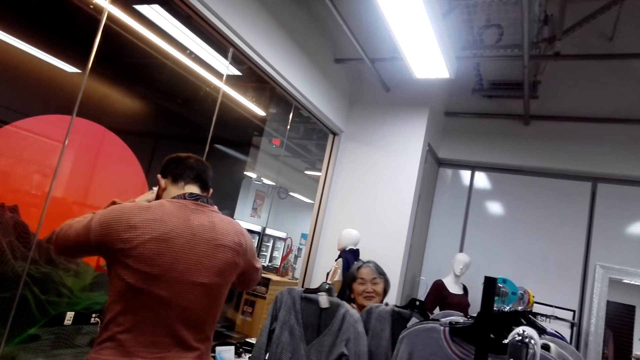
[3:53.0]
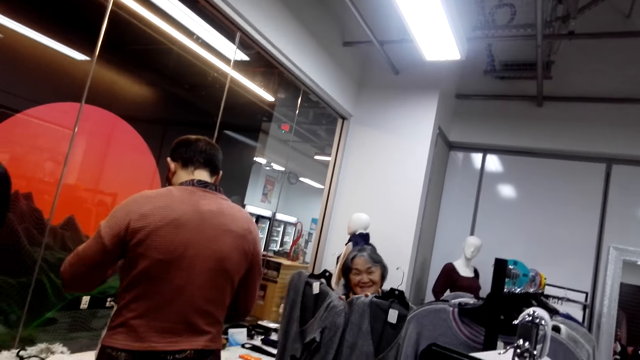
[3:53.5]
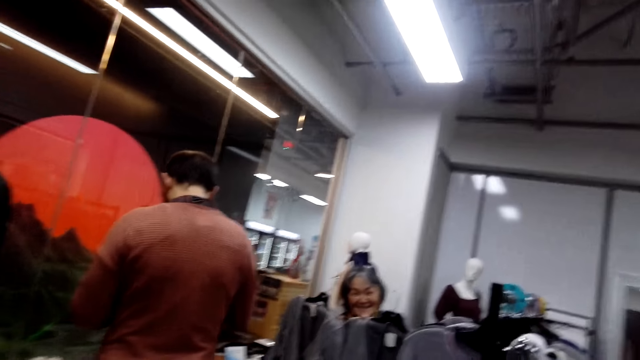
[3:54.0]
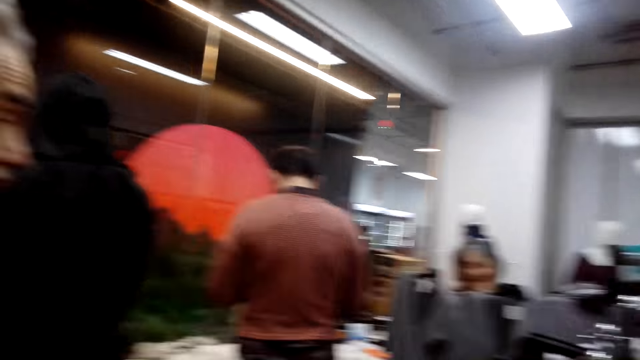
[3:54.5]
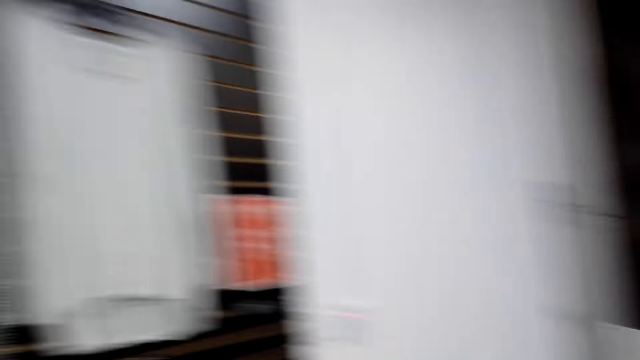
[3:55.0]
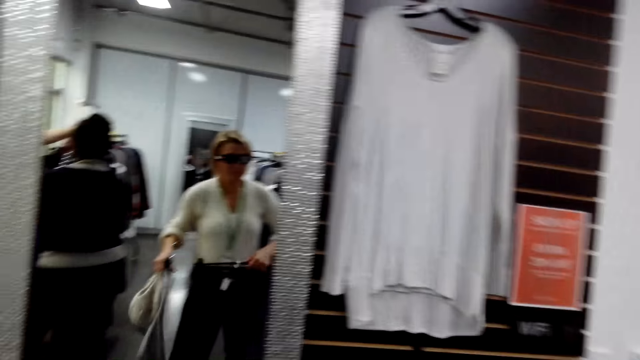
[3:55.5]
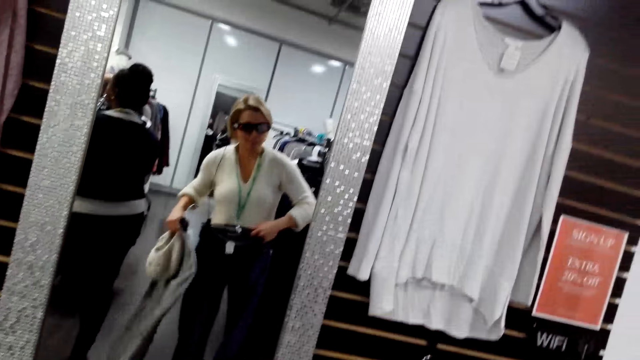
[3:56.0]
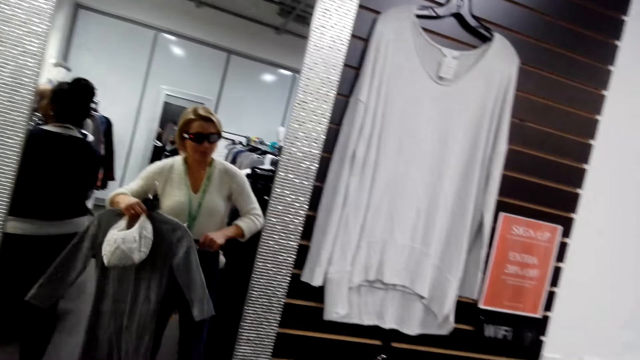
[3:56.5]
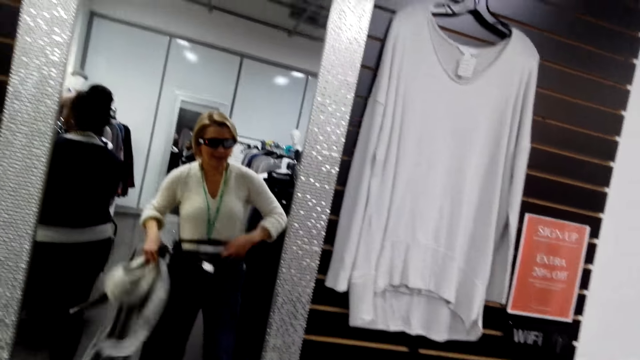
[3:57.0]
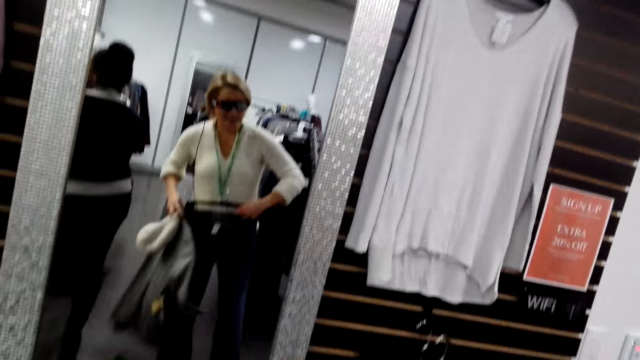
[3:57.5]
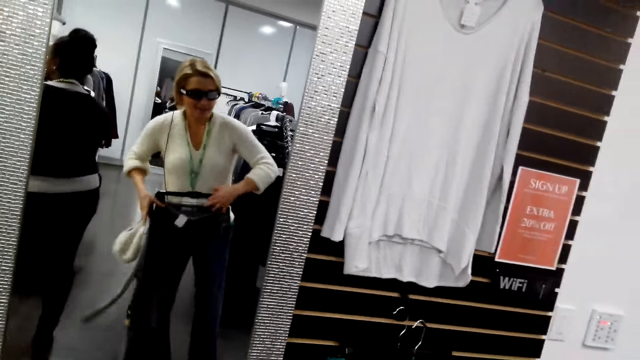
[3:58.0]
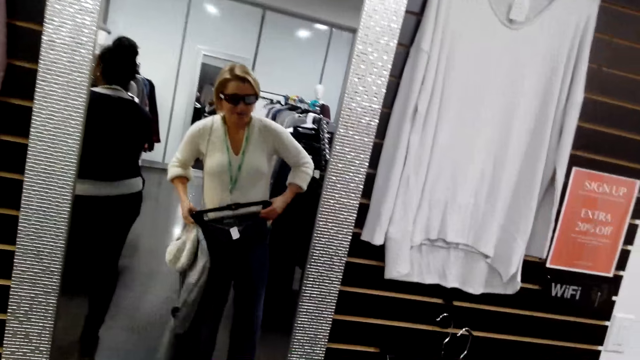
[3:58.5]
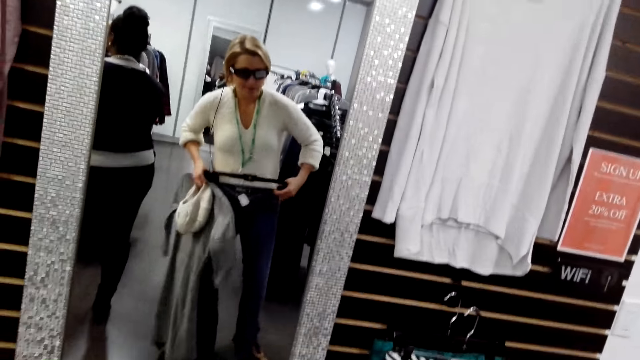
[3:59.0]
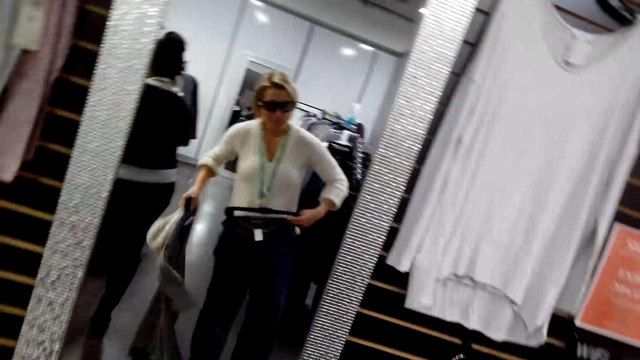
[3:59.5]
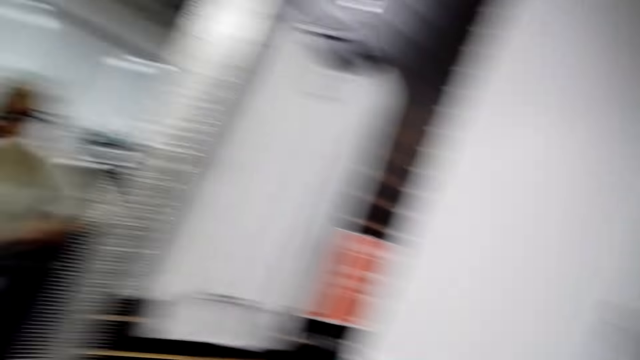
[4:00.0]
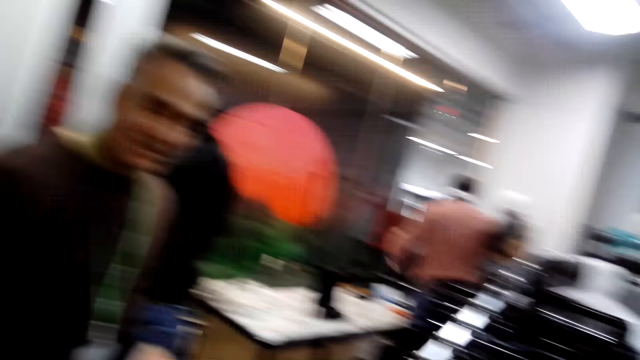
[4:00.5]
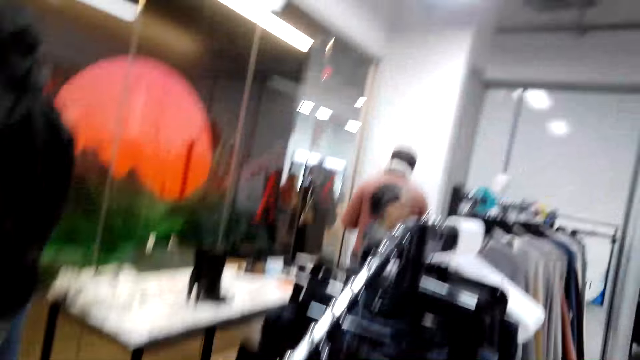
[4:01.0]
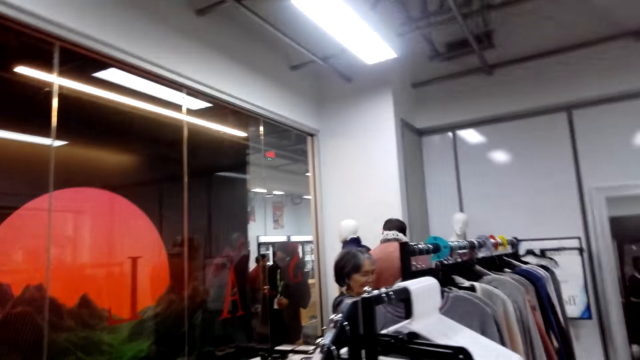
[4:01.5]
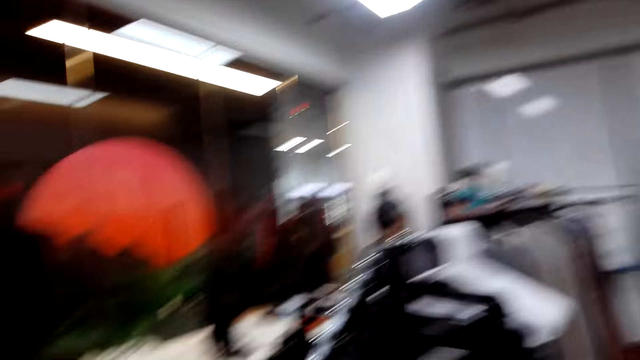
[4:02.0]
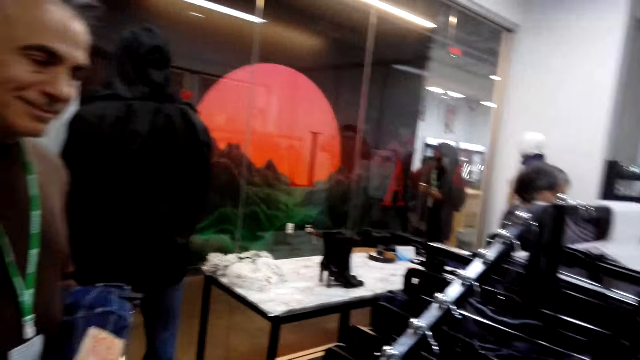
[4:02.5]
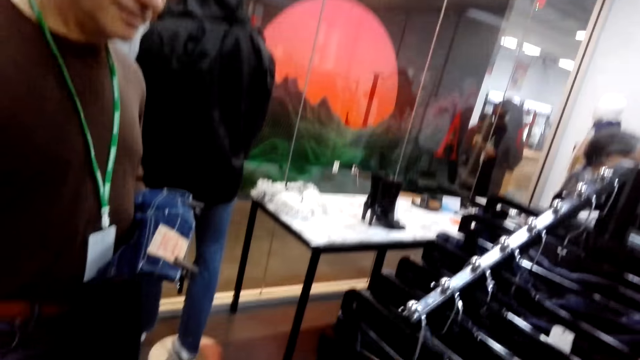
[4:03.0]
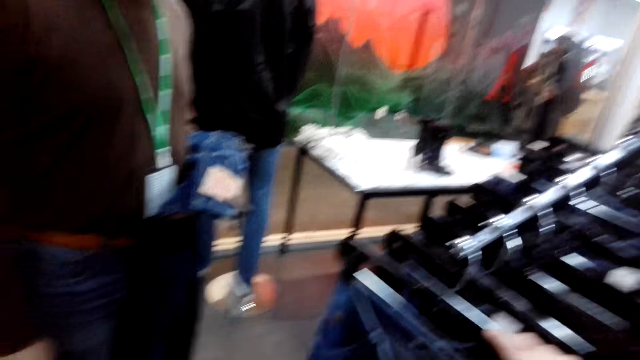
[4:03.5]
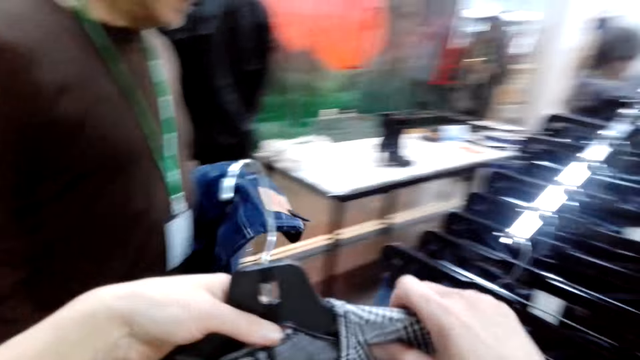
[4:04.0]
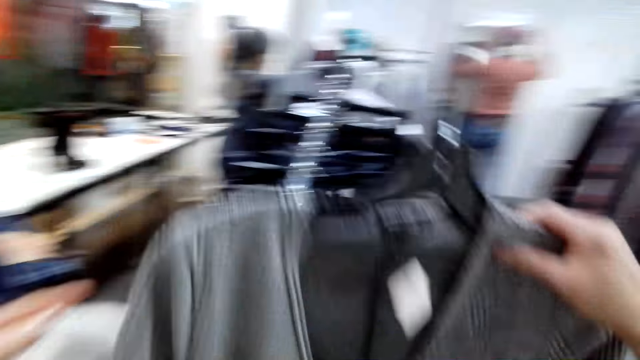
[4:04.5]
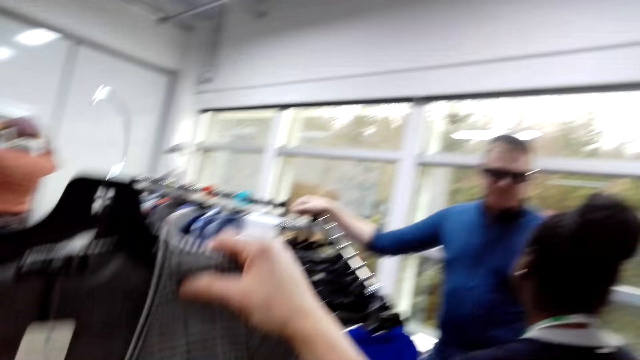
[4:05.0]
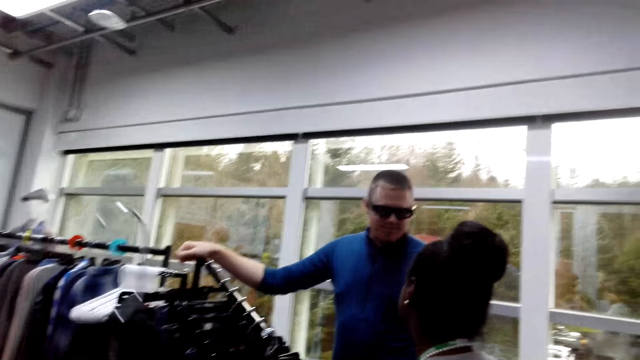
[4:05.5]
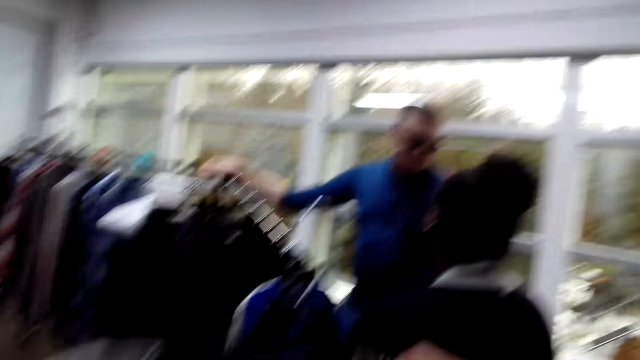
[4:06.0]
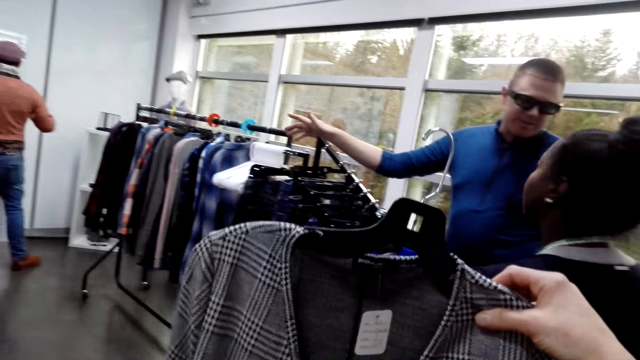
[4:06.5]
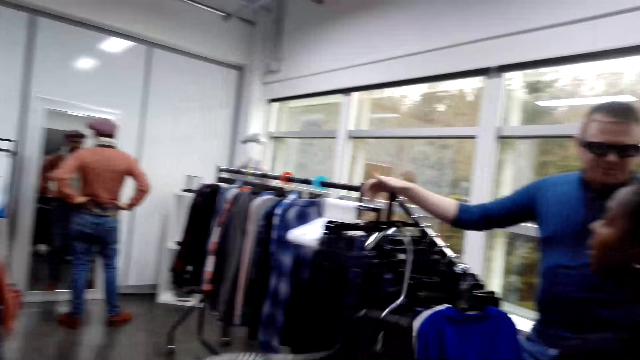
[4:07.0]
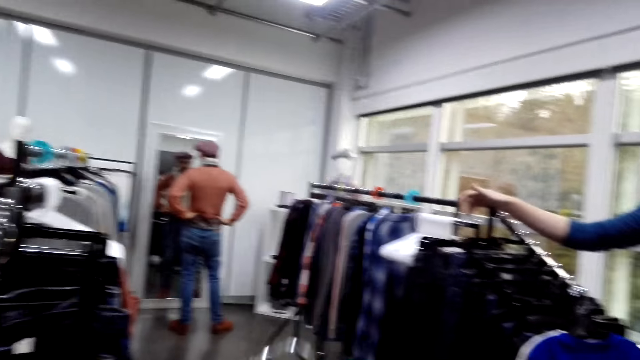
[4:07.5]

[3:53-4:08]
A woman picks up clothes. The camera wearer turns around the room. She puts the trouser on her waist. She turns around the room. She holds the cloth.

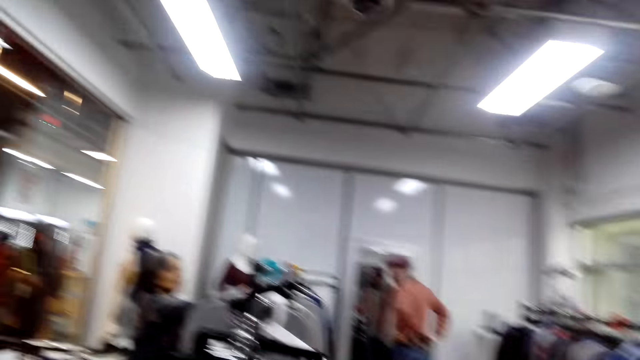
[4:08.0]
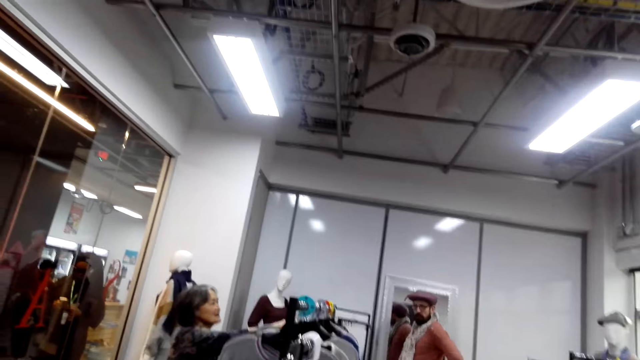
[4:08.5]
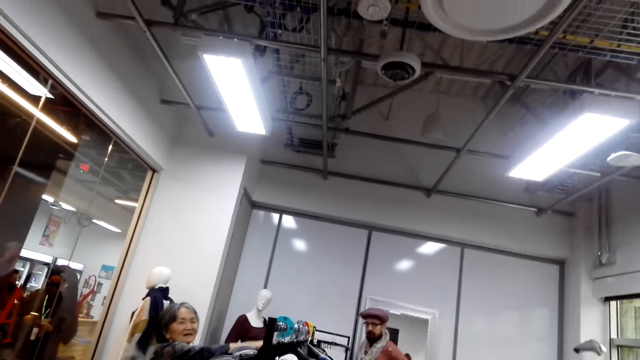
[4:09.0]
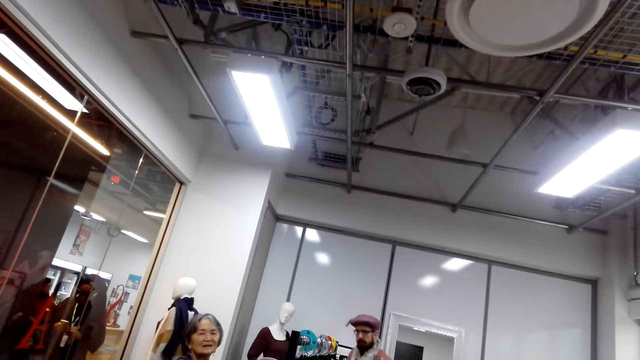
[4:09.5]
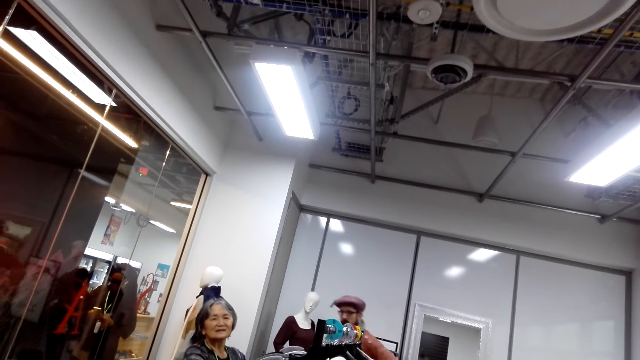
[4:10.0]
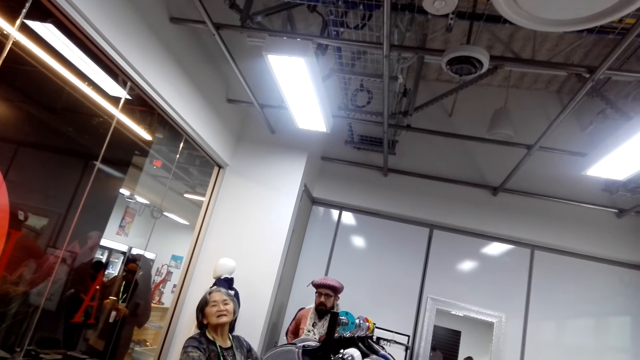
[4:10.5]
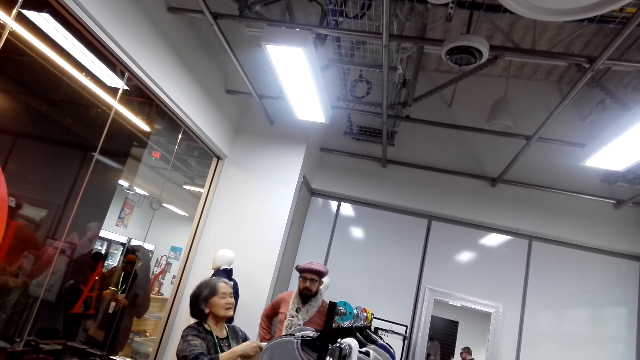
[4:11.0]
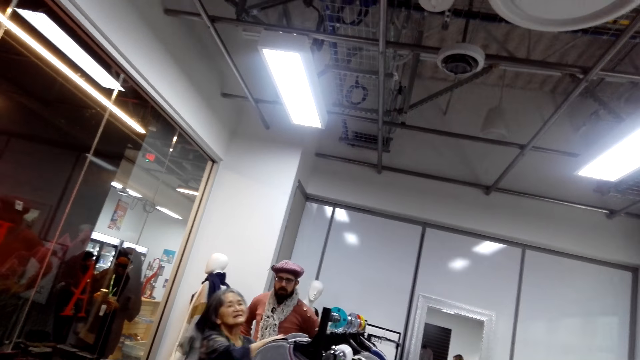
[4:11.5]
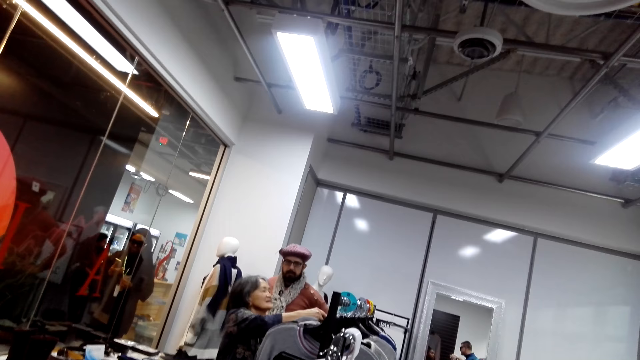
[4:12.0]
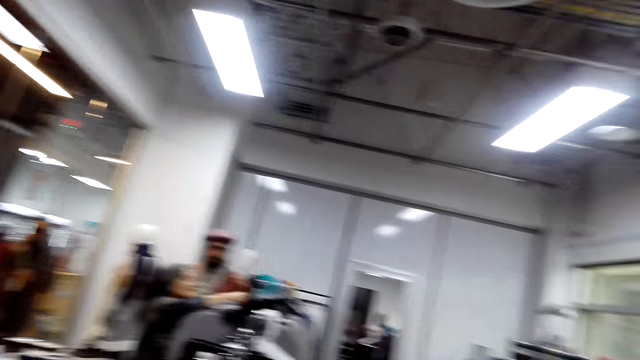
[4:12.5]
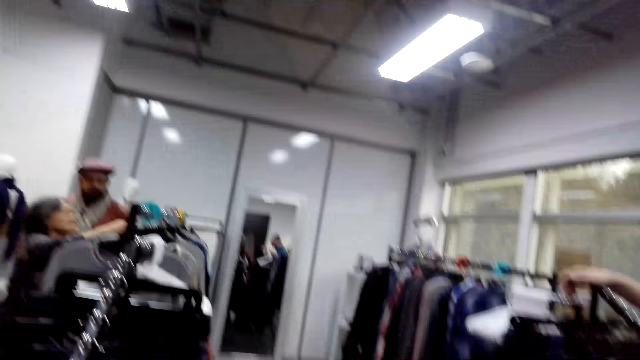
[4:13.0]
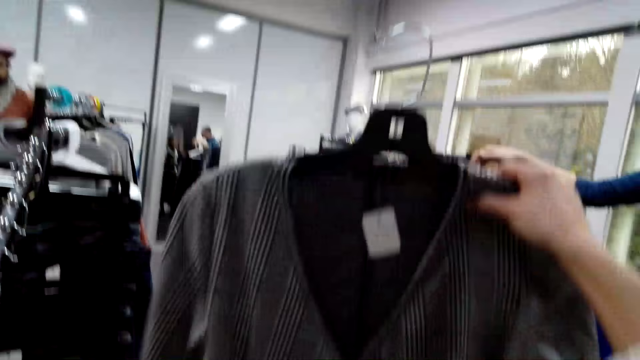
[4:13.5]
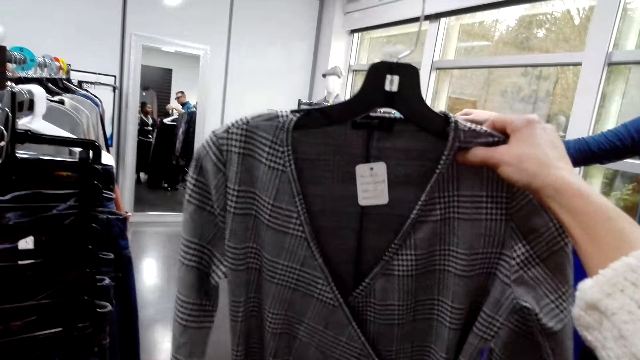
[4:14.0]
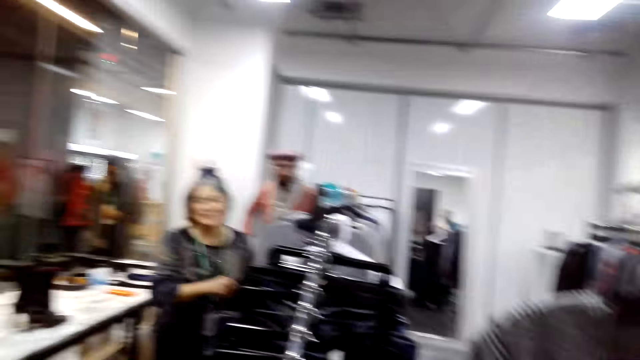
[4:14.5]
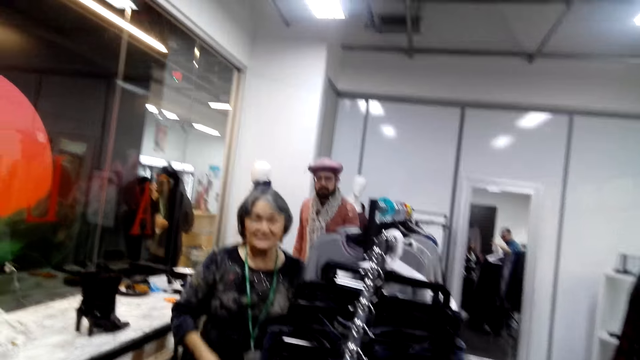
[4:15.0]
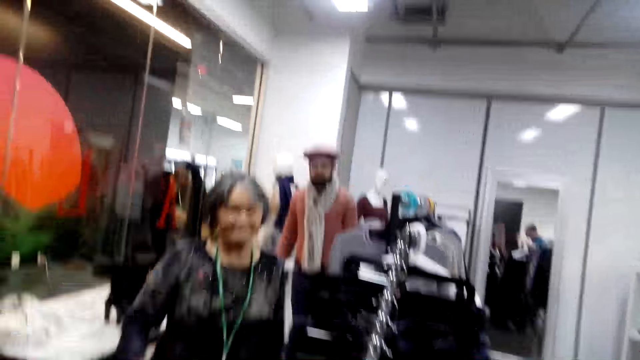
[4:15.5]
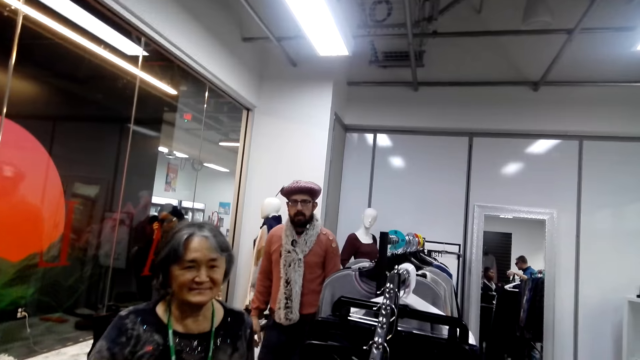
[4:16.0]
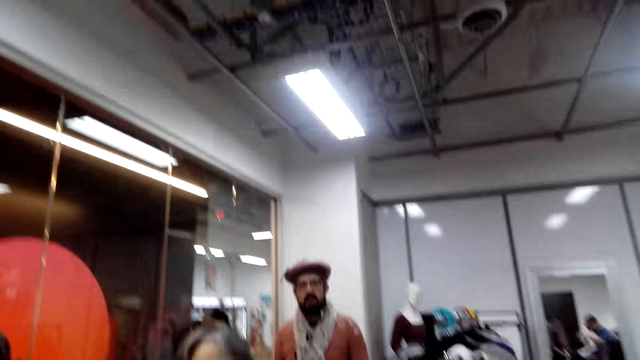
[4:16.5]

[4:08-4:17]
The camera wearer turns around the room.
